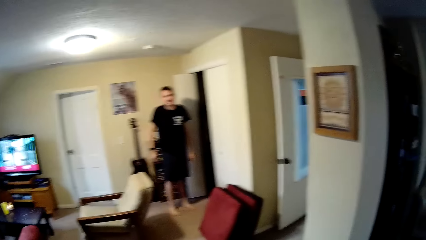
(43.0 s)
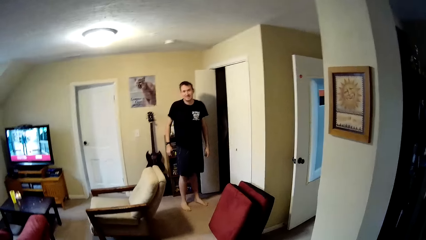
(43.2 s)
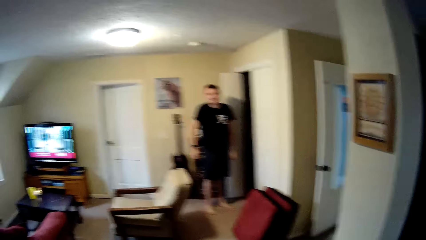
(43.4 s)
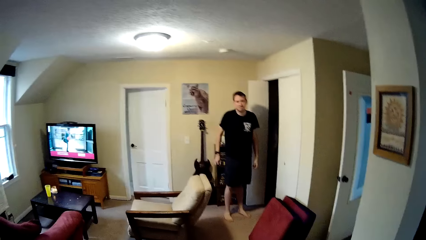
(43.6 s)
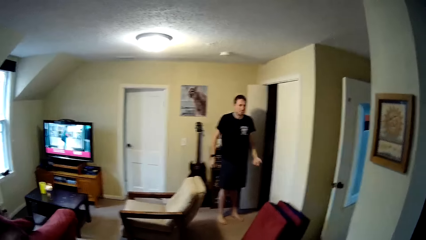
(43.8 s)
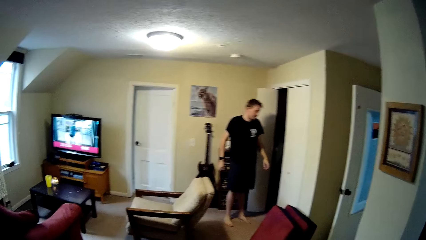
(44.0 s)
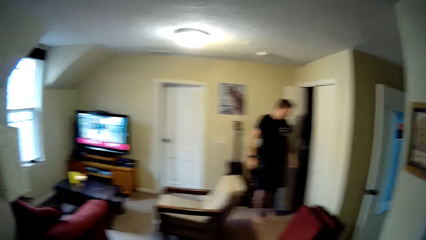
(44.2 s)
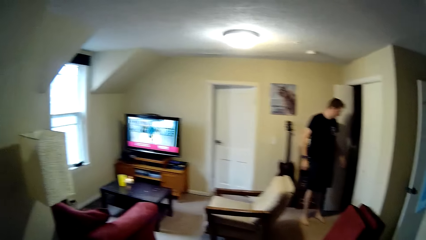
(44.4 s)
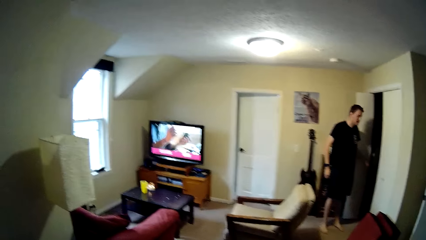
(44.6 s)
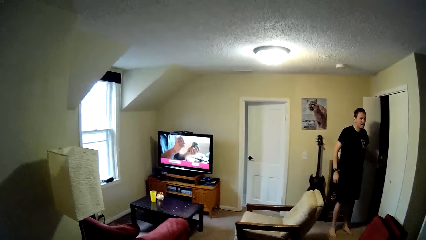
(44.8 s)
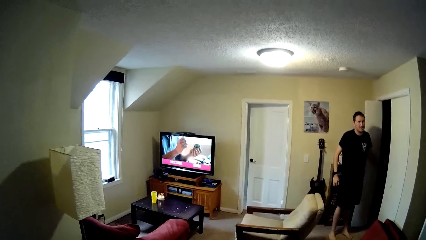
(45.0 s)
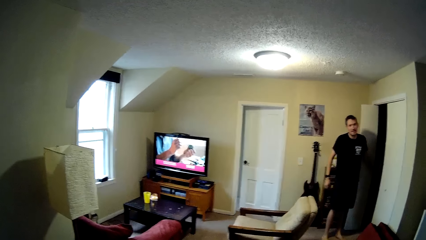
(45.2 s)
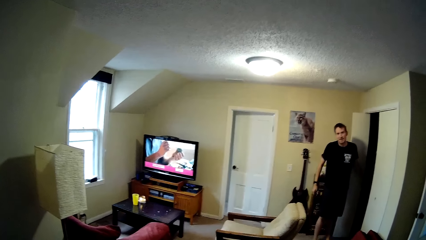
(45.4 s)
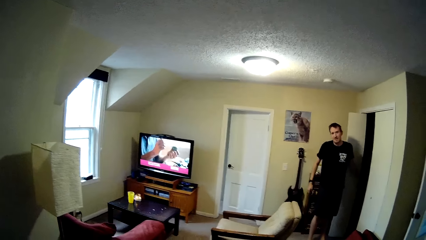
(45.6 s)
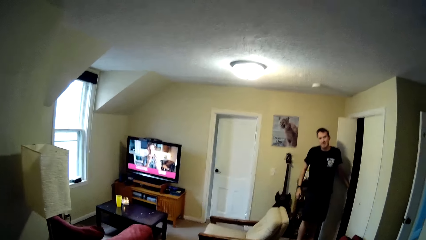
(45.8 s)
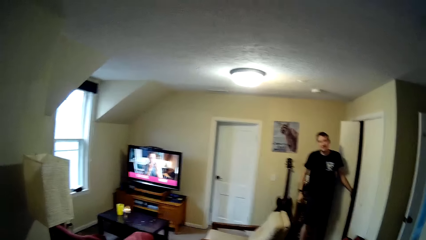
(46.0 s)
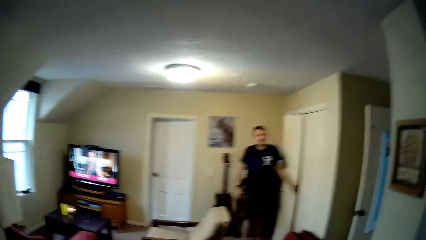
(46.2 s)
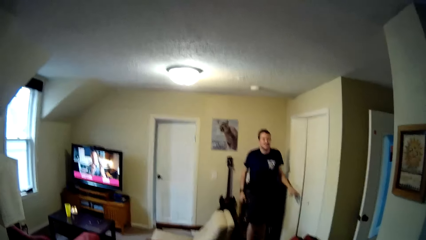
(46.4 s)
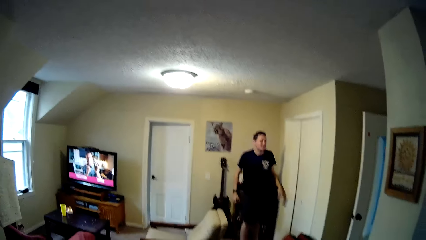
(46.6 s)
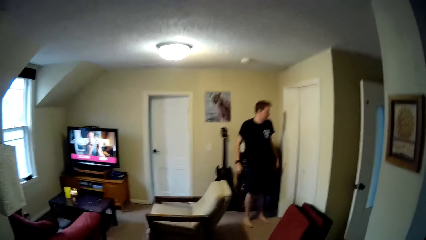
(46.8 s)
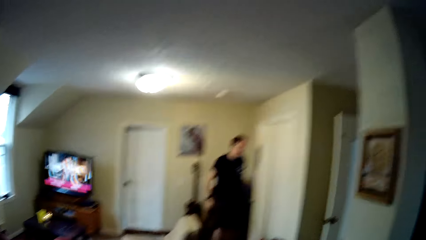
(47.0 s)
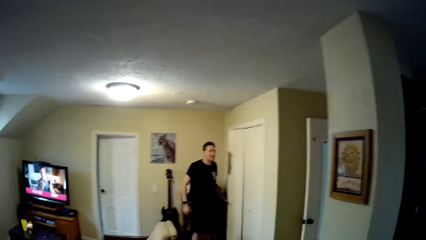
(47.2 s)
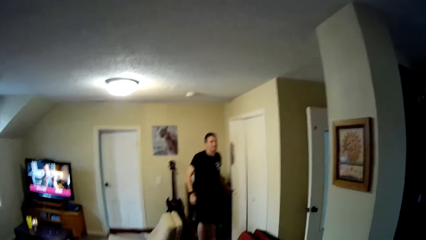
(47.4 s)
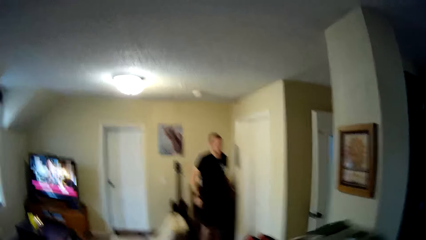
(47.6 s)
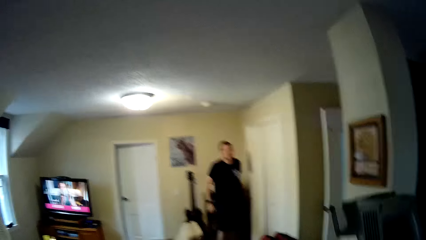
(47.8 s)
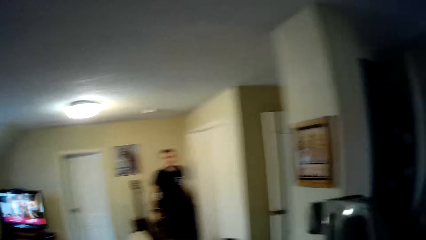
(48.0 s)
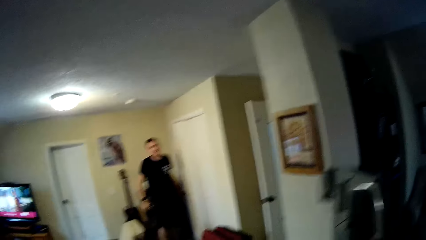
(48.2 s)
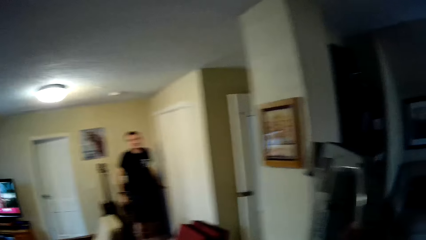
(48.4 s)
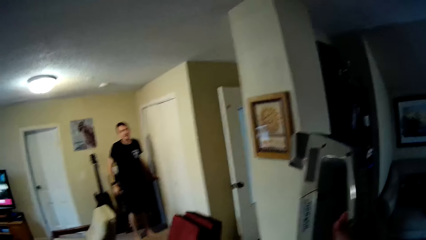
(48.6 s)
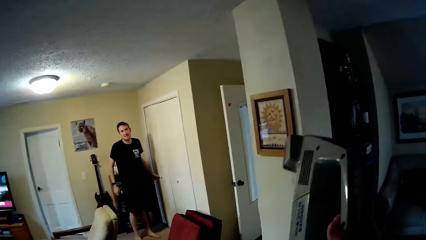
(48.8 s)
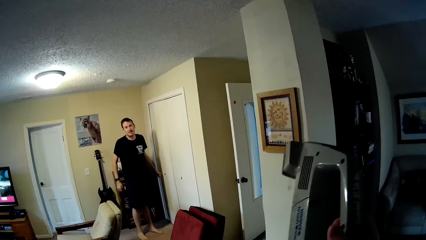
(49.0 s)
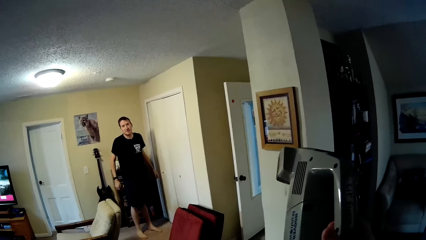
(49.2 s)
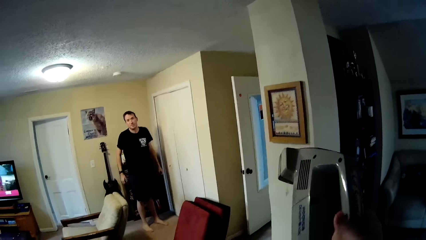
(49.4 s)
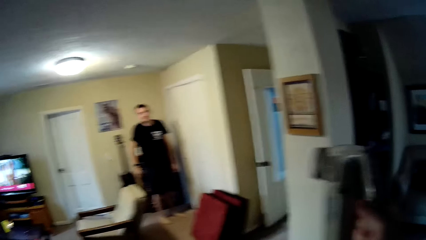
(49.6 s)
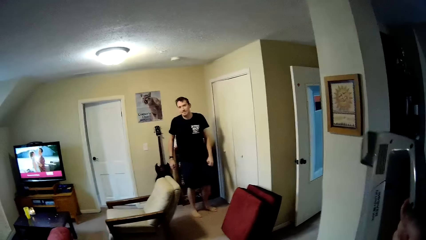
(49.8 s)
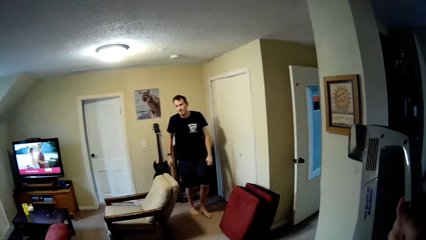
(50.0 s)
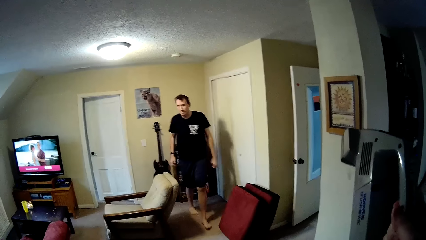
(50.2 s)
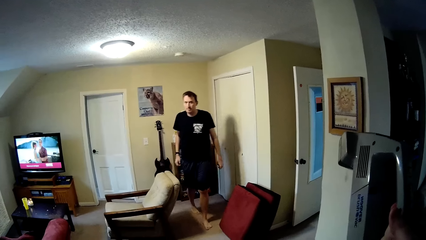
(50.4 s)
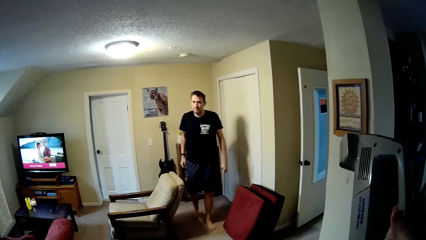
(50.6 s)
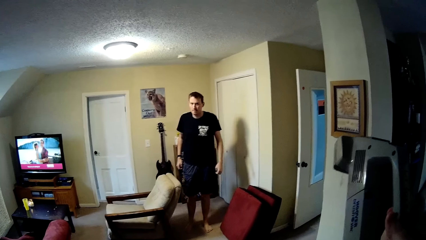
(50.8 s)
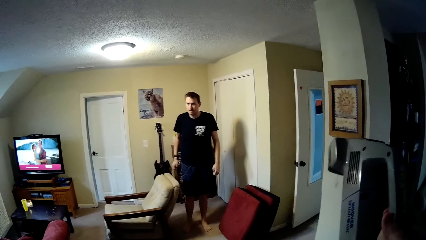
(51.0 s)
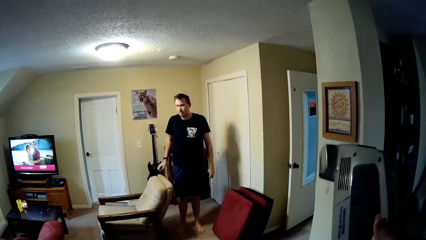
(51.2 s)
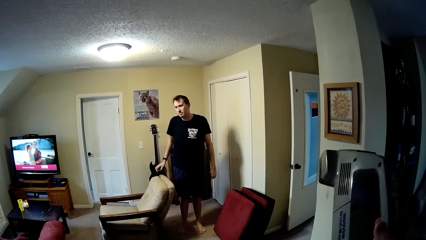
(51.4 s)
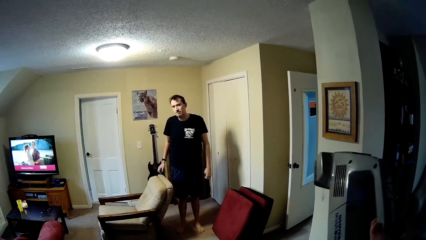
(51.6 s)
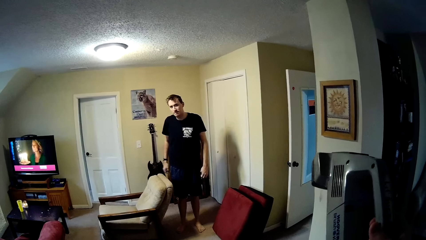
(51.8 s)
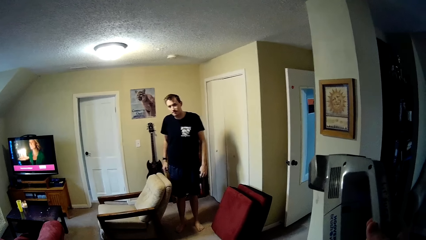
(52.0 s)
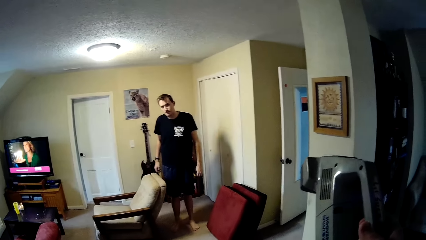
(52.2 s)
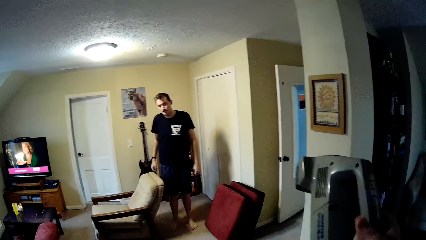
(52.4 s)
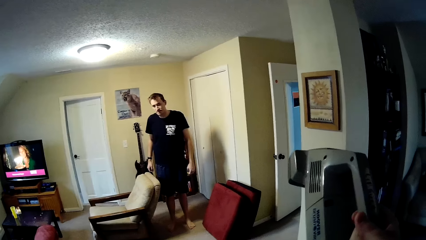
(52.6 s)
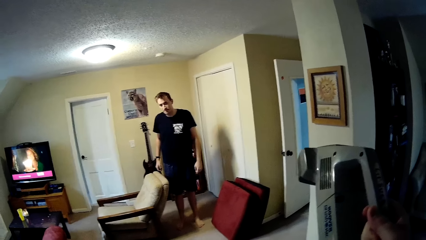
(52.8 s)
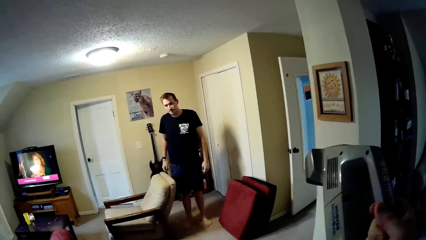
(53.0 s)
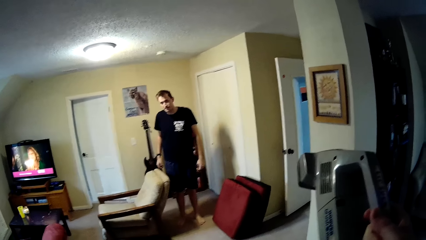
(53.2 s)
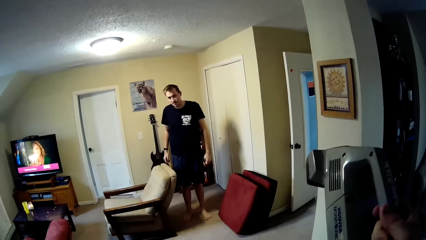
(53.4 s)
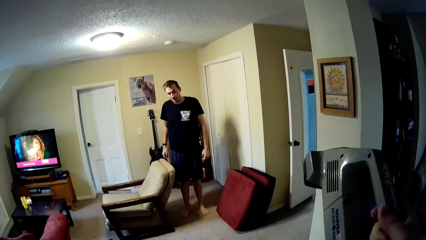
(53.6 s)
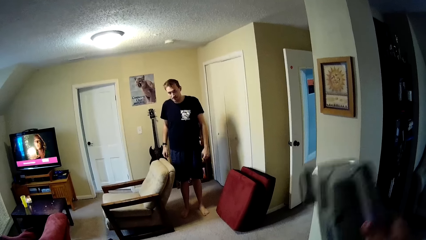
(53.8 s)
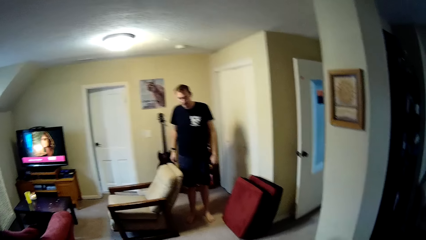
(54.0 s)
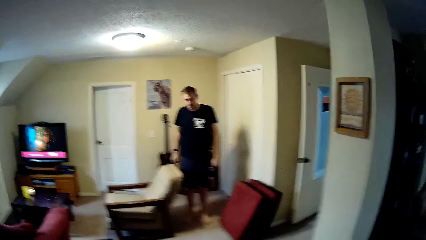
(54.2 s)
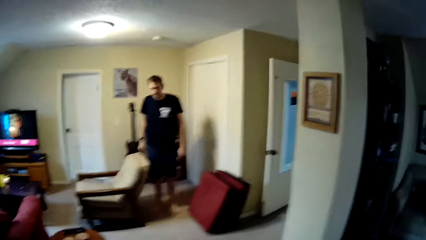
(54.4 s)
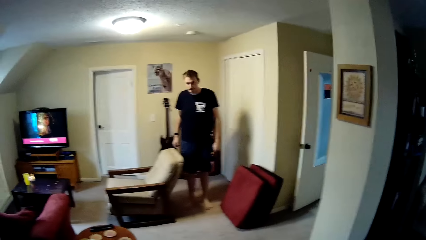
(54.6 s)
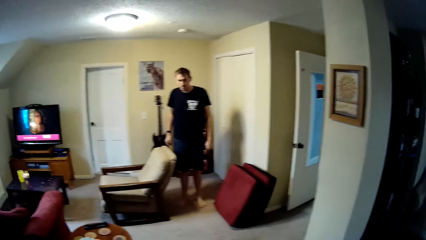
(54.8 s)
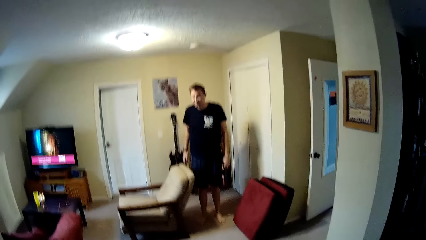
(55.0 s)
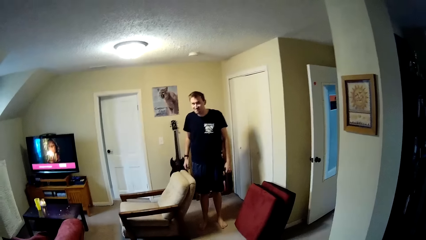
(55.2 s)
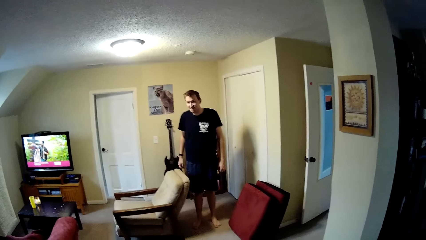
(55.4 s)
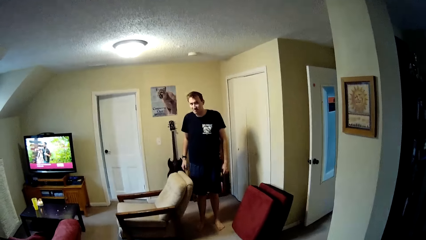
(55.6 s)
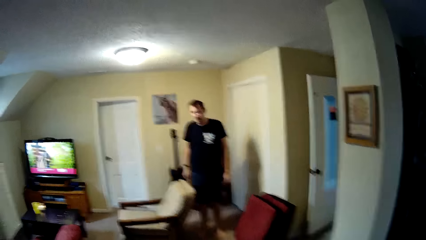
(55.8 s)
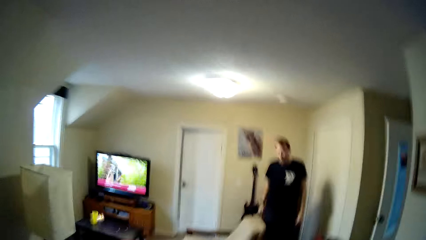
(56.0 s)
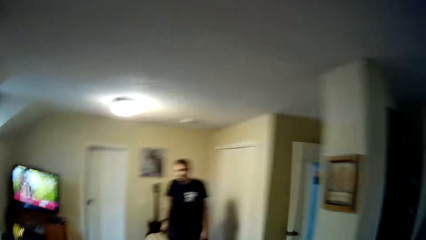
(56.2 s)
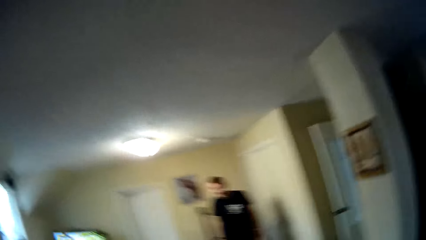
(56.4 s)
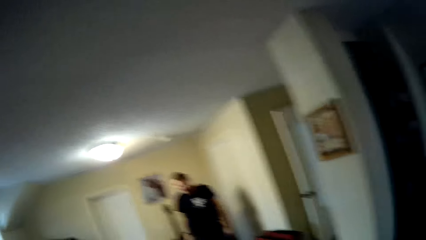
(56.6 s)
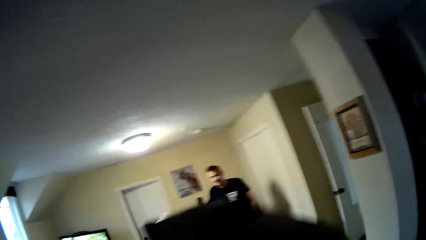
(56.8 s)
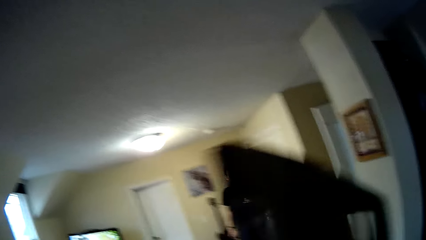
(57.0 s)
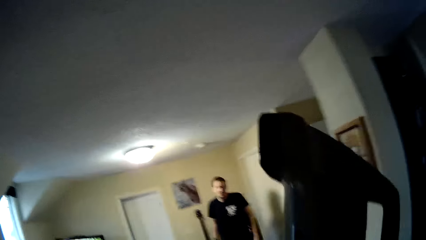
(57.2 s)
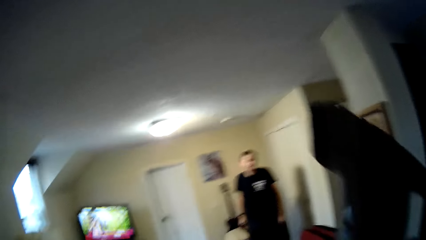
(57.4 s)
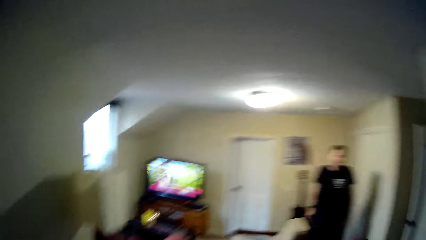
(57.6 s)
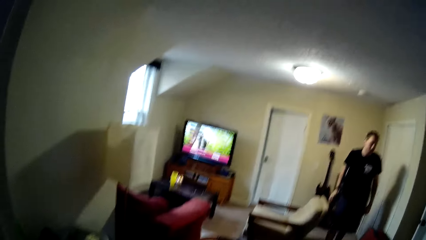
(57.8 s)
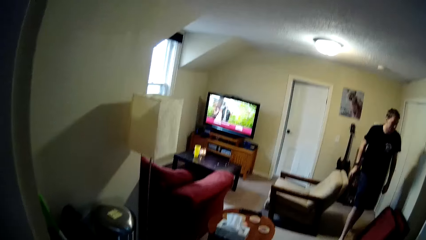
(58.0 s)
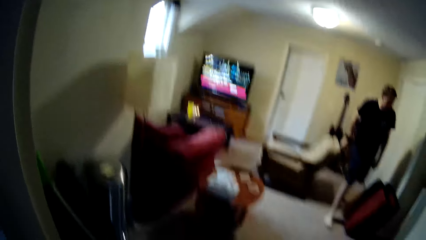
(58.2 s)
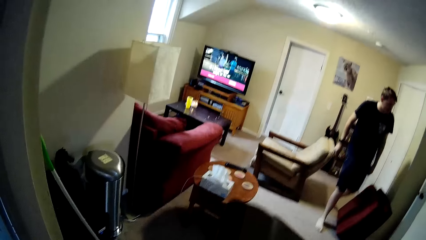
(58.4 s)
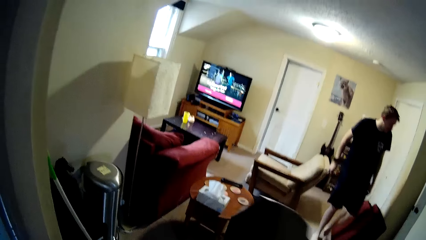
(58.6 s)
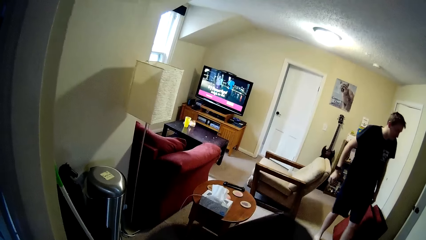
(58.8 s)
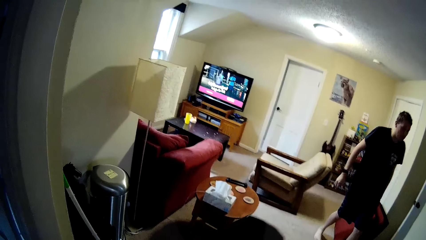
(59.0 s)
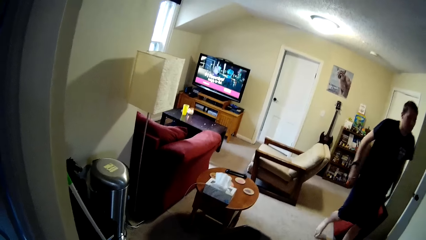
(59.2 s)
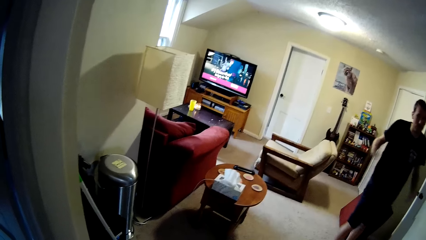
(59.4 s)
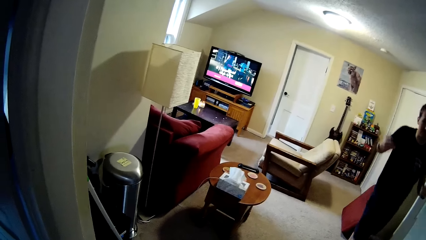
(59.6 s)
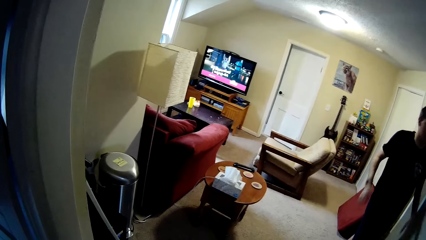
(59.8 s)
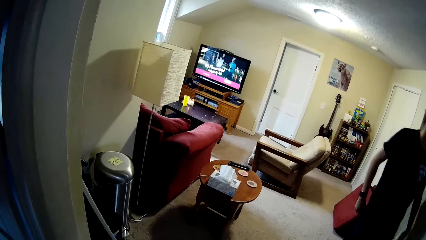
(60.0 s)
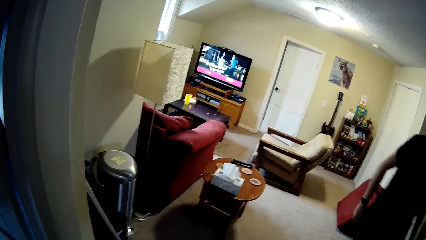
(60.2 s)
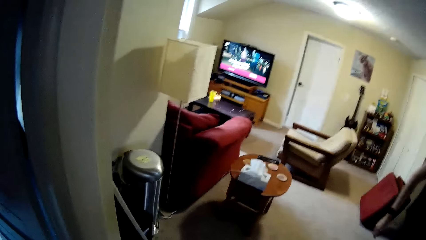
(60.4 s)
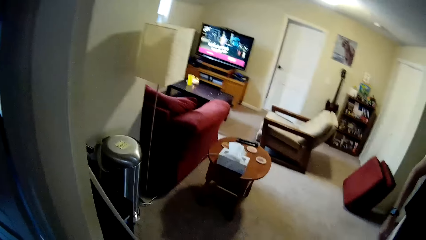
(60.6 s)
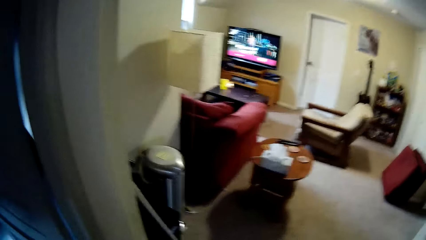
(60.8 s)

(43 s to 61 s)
The camera wearer lifts up the sofa cleaning machine.
